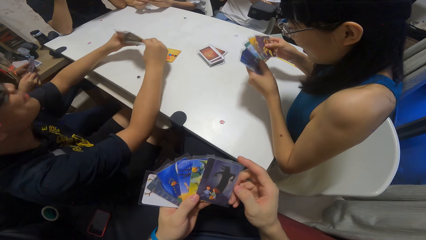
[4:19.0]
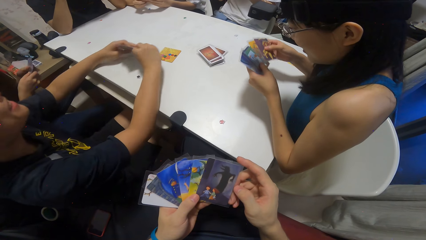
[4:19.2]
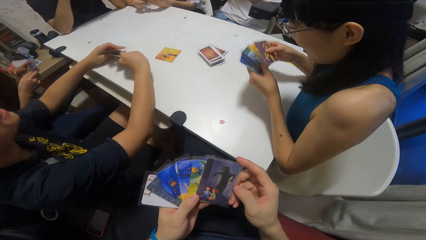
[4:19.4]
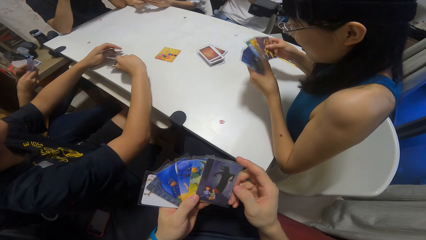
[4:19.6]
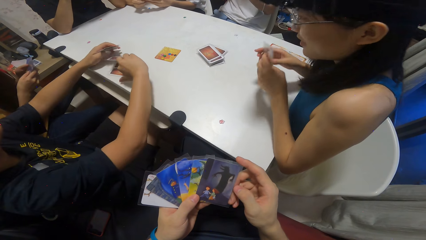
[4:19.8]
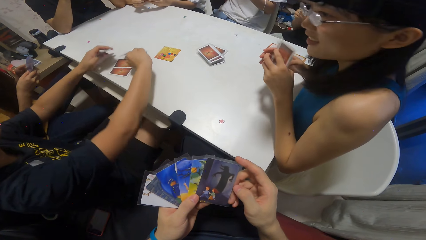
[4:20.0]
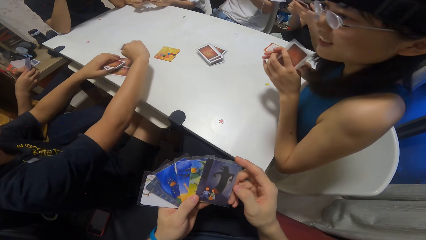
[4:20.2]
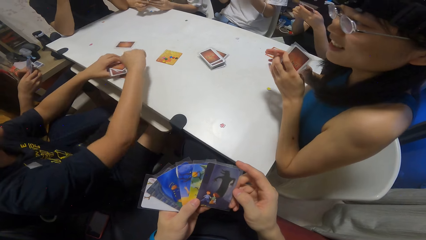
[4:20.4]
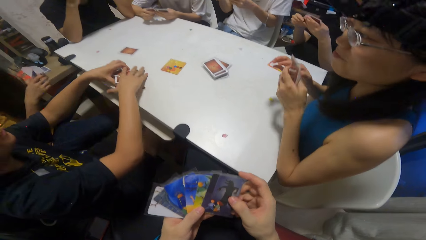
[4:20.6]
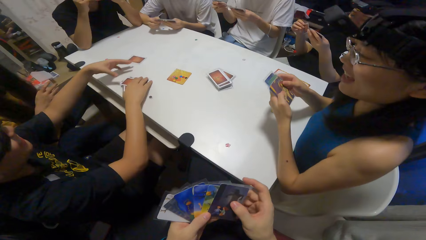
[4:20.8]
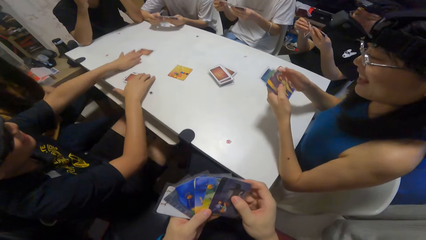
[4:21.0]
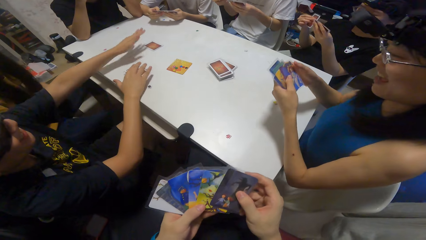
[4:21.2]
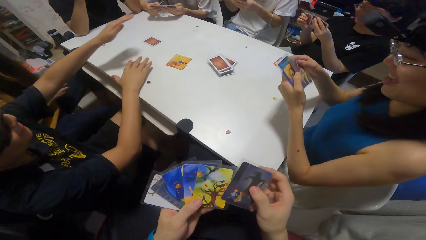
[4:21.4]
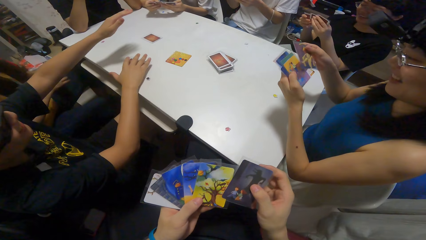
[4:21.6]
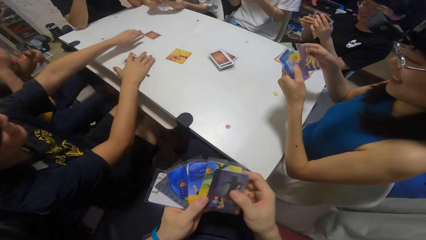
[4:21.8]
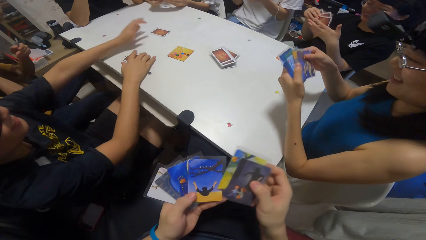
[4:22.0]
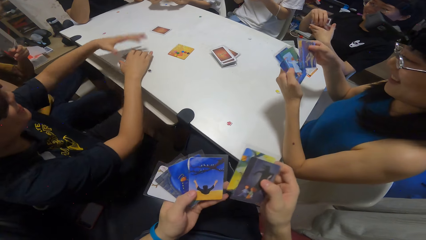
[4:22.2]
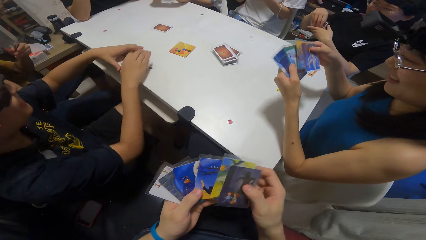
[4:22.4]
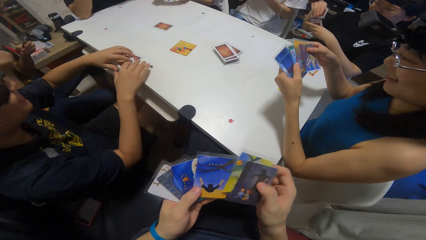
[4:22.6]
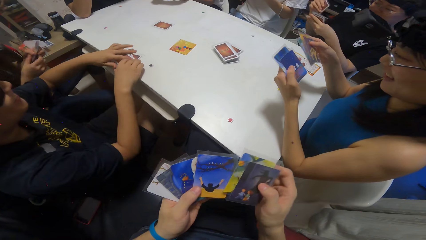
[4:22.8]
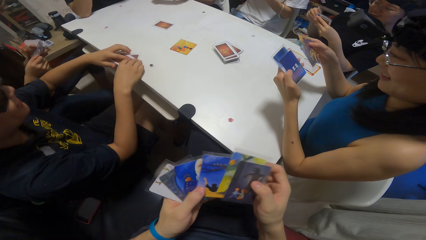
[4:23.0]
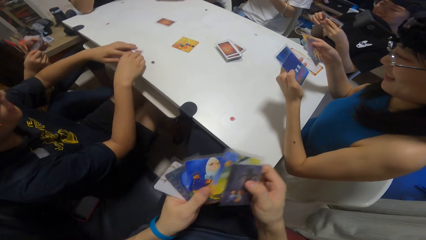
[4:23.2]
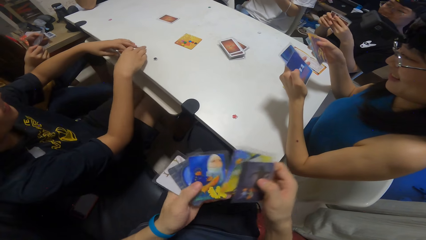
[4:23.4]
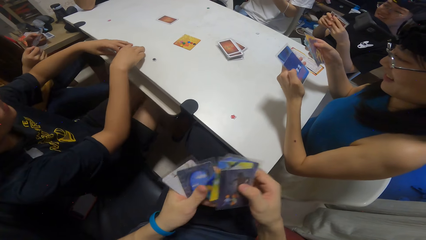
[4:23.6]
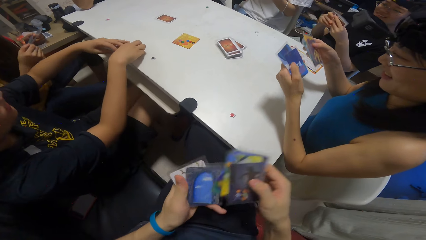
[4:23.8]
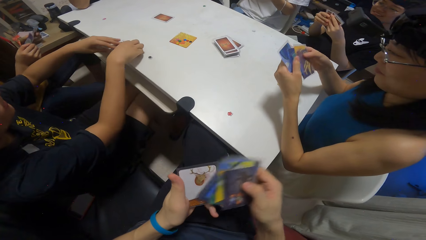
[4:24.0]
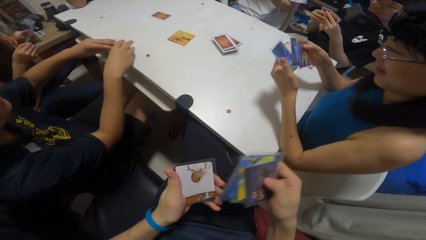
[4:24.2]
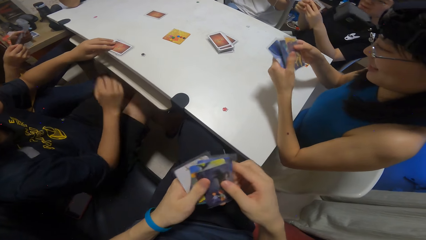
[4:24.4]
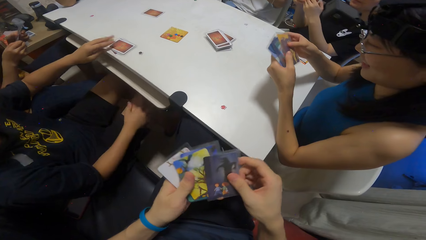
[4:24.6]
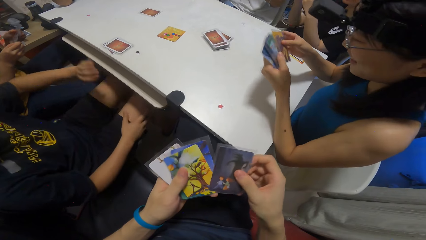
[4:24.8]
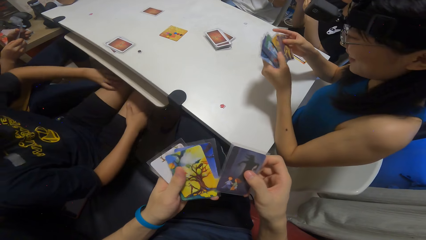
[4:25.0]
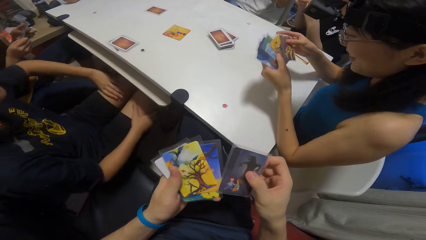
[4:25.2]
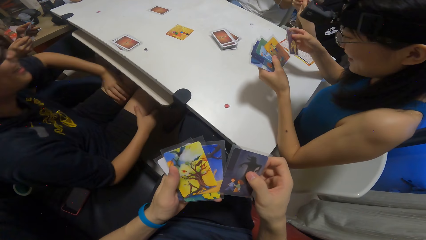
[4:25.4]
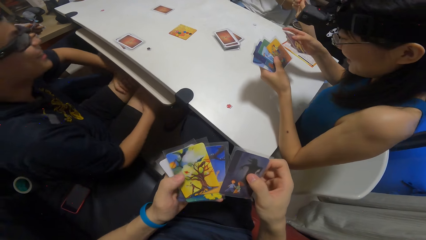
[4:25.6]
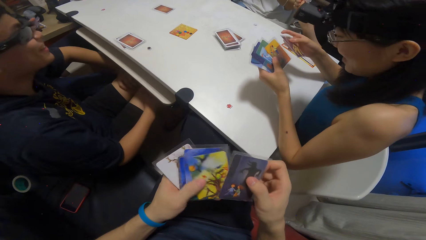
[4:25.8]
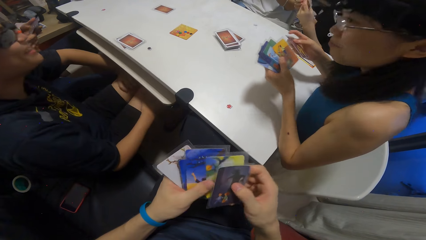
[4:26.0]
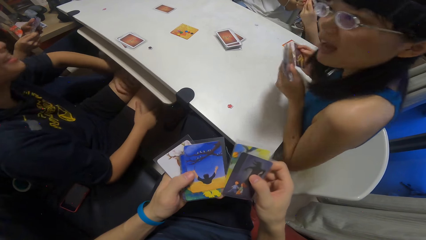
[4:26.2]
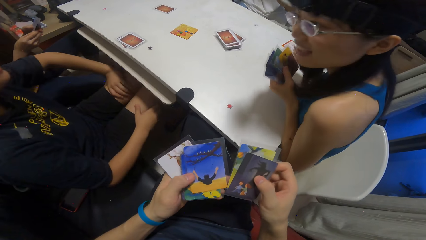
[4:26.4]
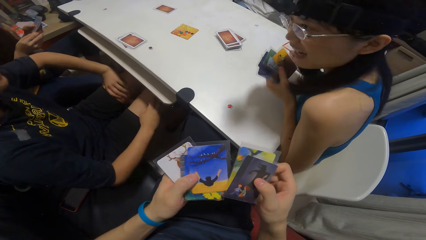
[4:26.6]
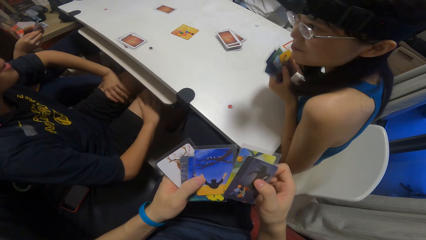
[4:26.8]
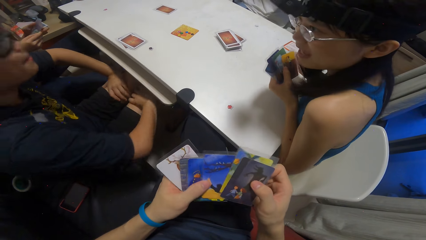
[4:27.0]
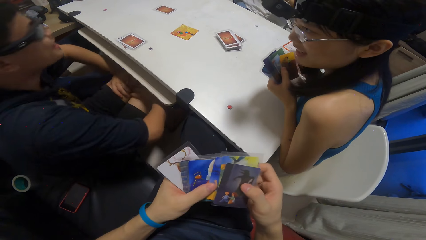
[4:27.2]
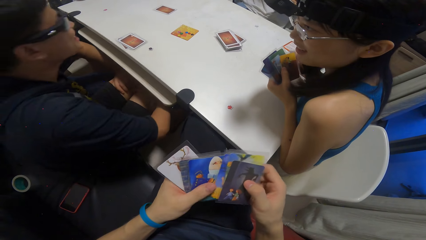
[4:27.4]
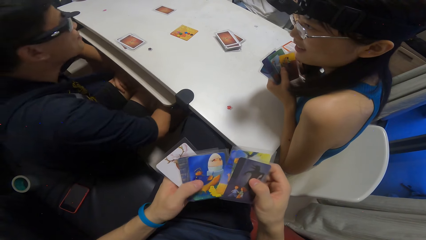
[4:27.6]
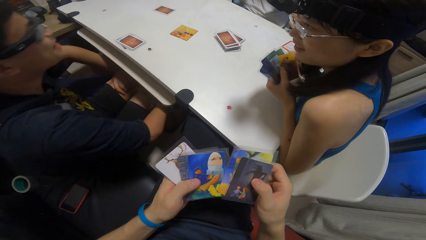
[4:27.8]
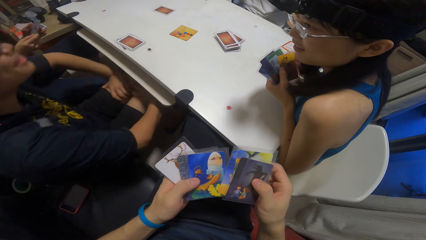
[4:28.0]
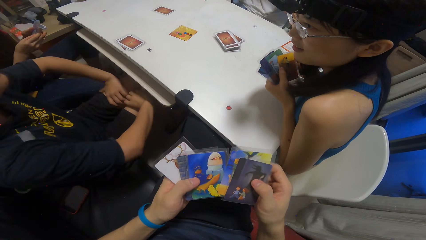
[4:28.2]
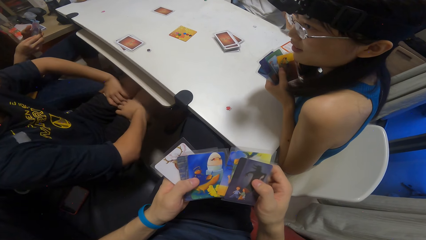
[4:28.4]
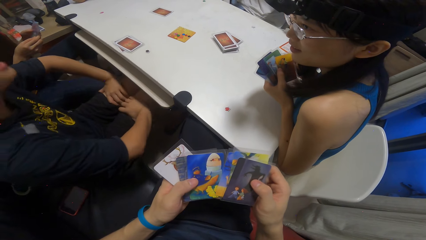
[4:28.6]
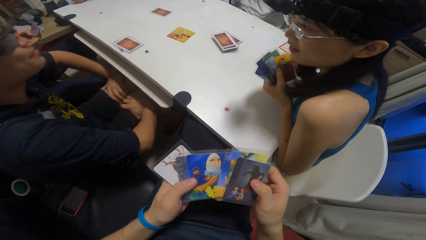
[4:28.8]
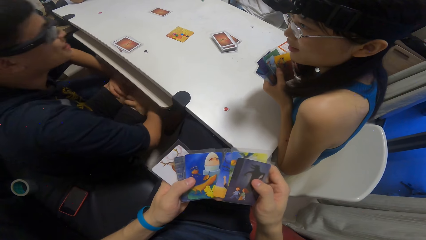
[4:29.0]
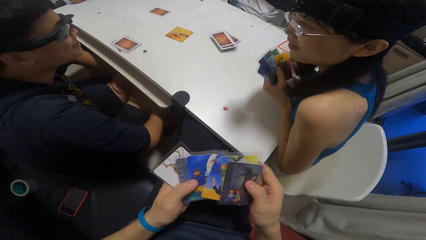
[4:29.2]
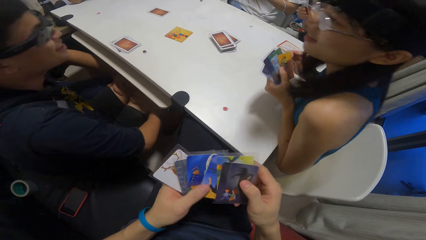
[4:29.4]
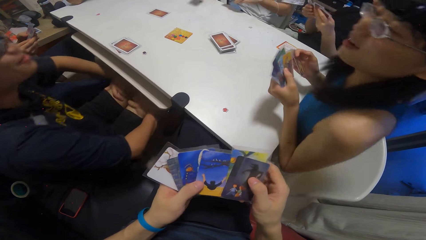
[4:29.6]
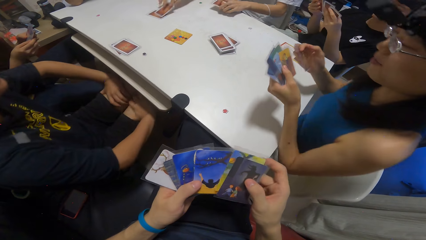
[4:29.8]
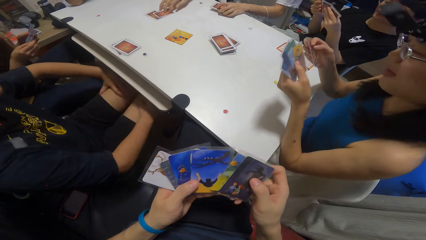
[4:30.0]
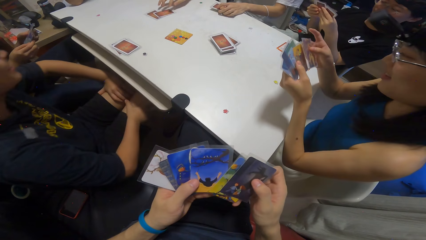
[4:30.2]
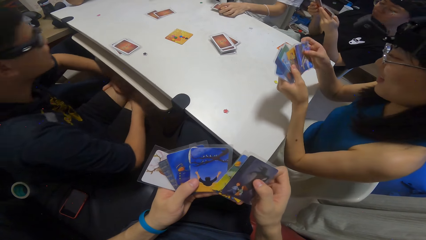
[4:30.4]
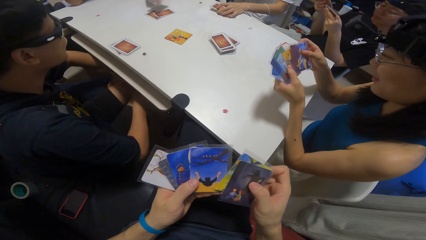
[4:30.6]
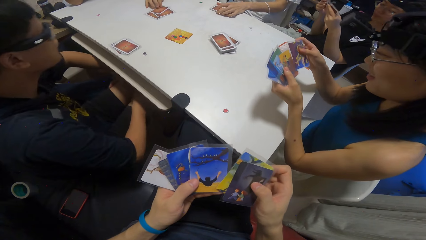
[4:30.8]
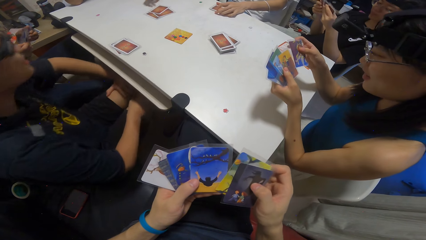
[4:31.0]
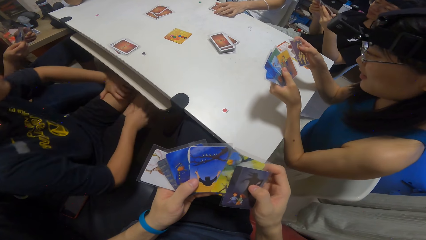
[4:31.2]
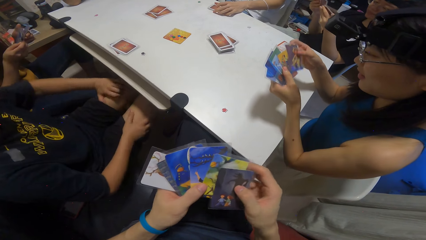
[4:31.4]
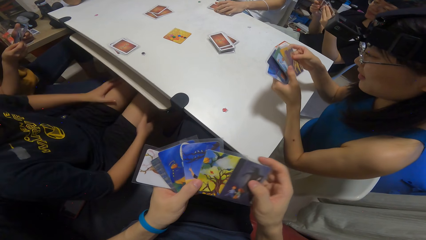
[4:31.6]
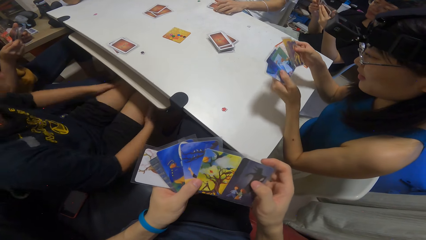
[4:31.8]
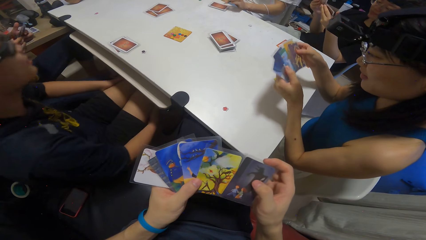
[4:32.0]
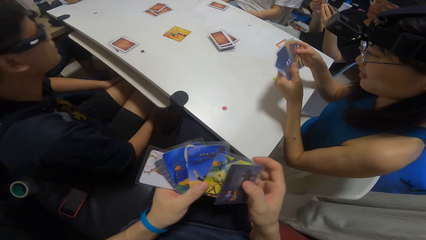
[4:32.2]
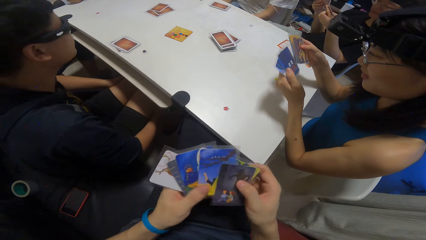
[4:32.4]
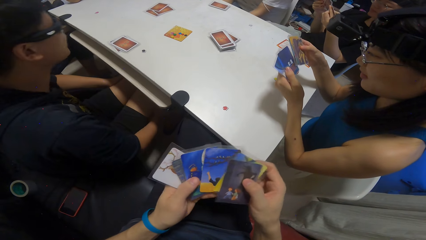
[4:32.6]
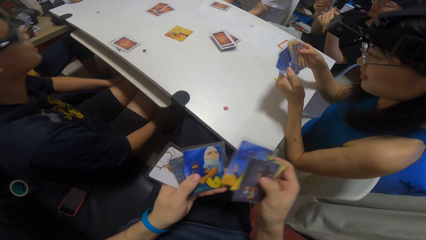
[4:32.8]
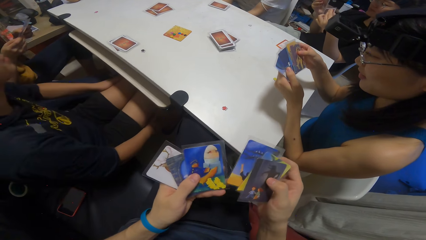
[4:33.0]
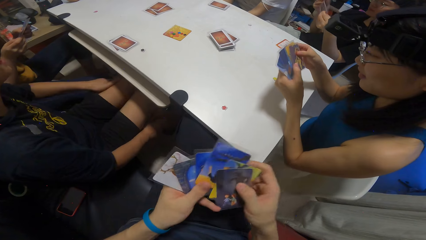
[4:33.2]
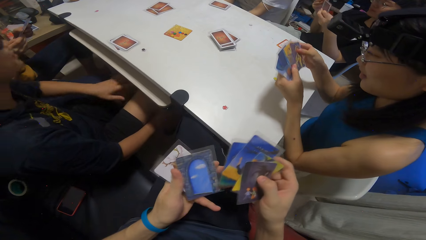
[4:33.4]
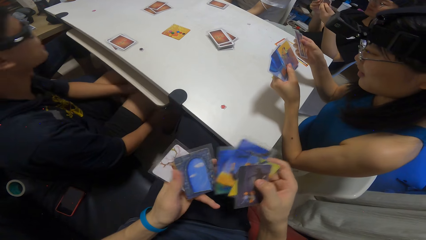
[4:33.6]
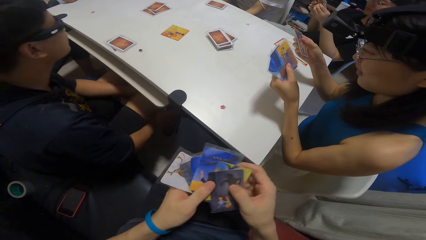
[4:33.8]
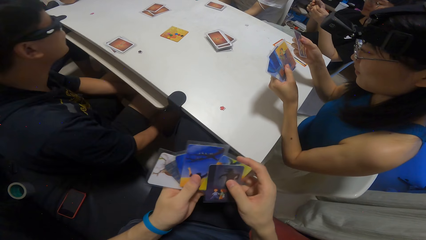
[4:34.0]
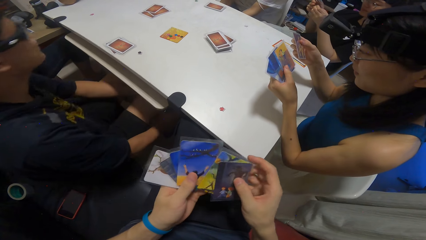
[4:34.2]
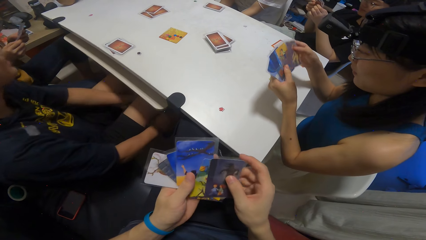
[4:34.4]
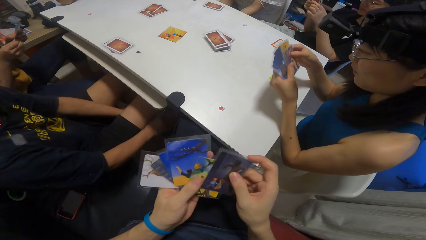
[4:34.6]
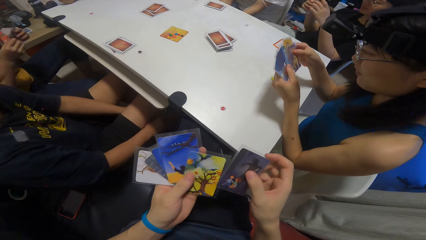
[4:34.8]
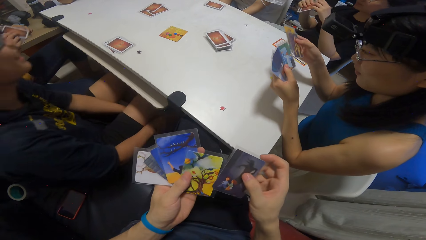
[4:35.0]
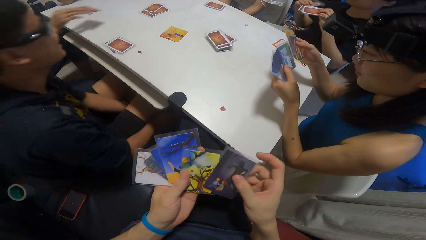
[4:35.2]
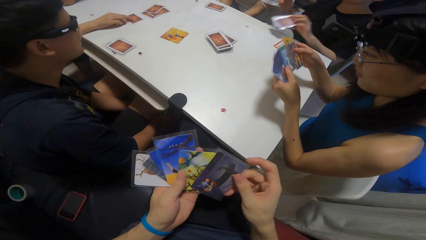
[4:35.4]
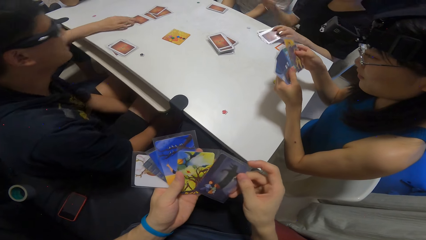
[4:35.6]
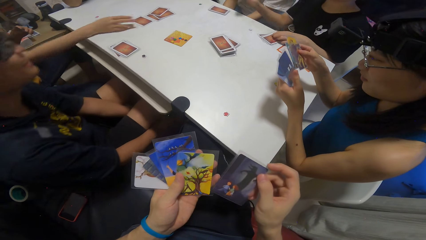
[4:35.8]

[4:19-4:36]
A man collects playing cards. The camera wearer counts the cards on her hands. Another man shuffles the playing cards. The first man swings the body. The other man shuffles the playing cards.
